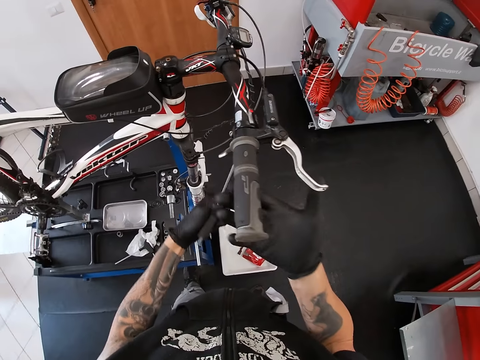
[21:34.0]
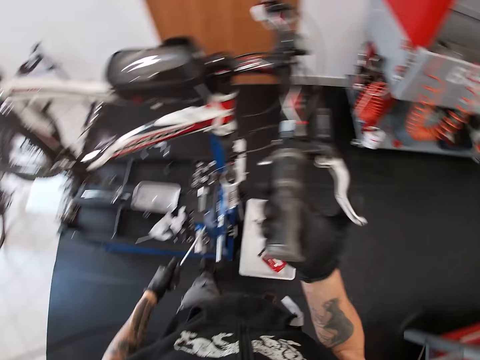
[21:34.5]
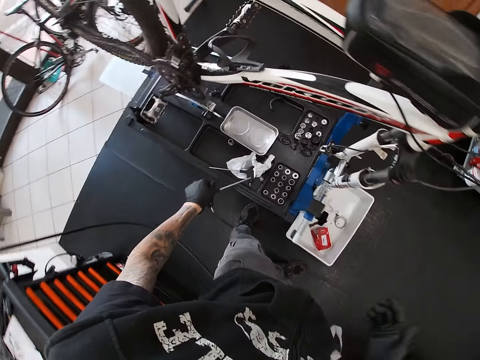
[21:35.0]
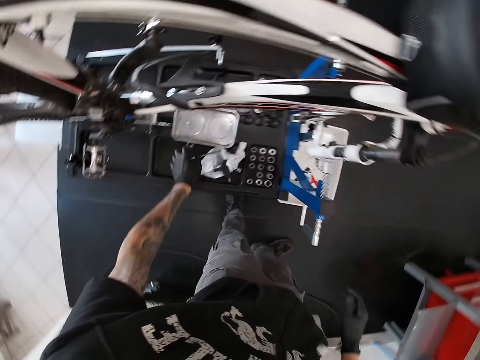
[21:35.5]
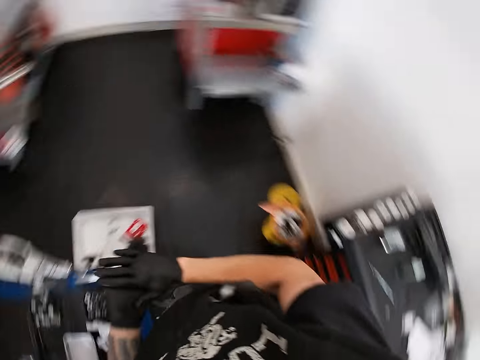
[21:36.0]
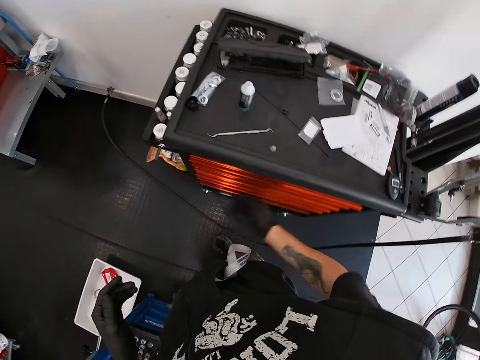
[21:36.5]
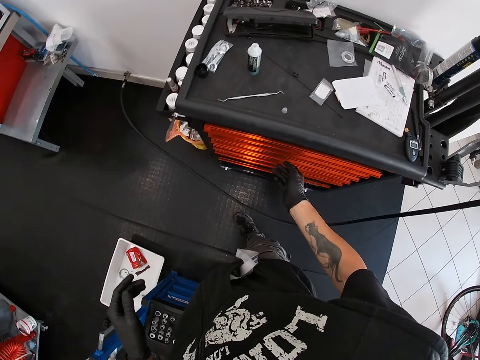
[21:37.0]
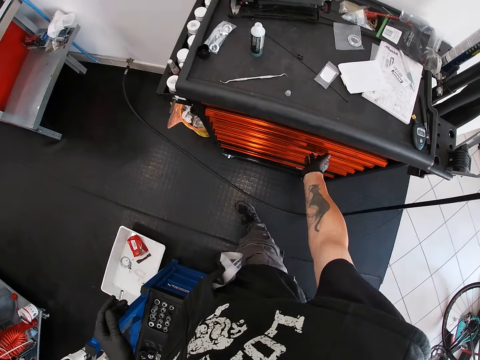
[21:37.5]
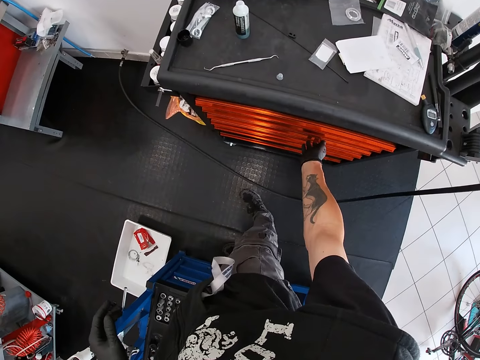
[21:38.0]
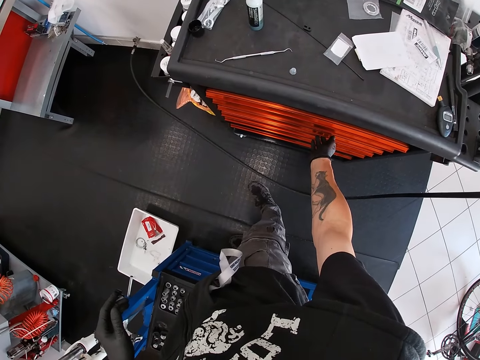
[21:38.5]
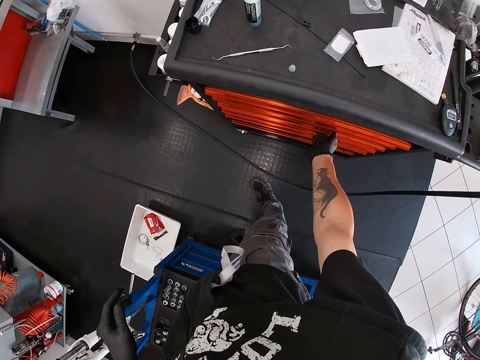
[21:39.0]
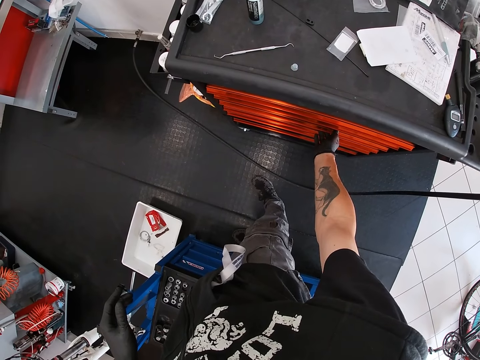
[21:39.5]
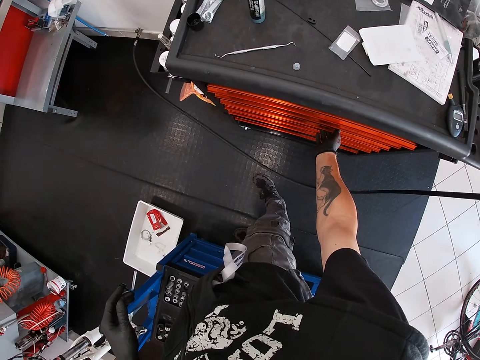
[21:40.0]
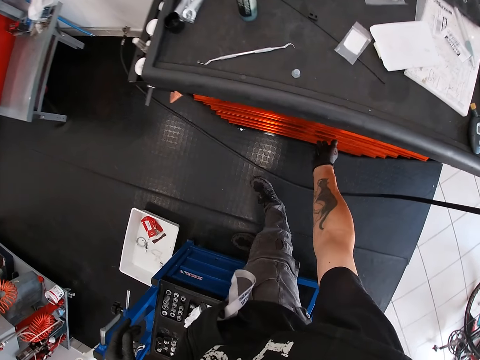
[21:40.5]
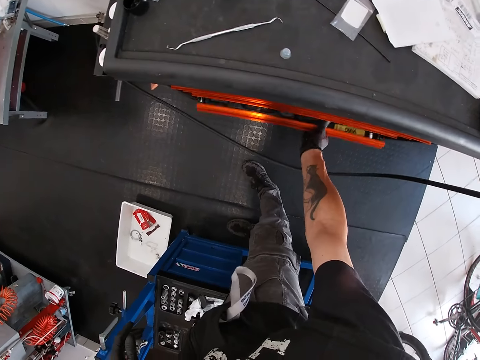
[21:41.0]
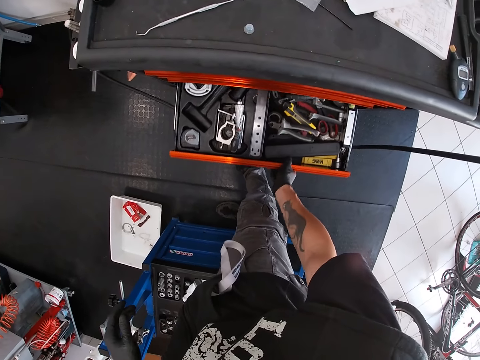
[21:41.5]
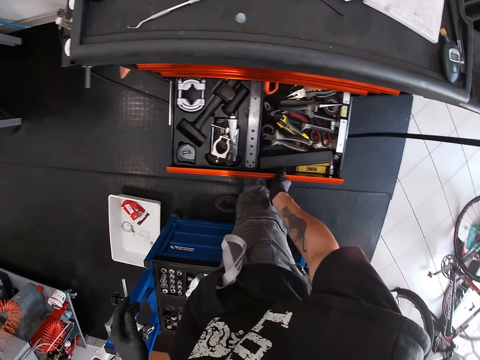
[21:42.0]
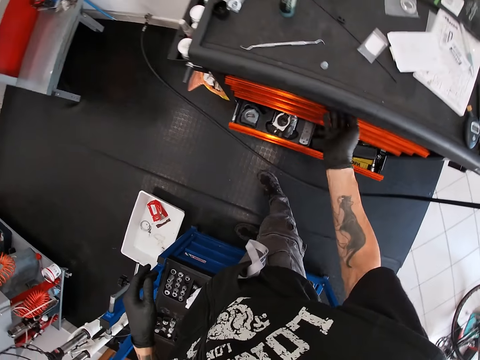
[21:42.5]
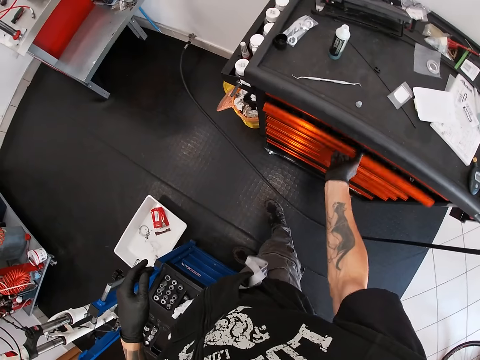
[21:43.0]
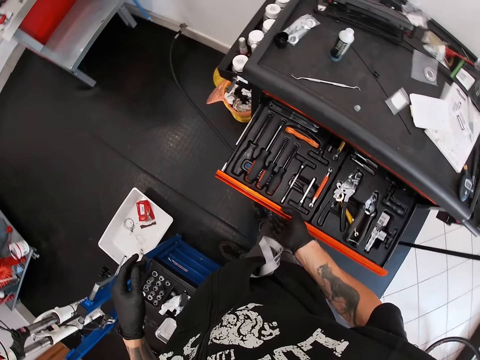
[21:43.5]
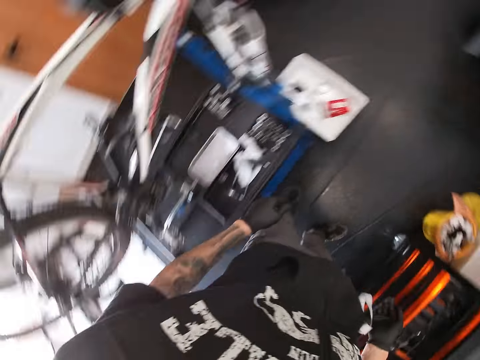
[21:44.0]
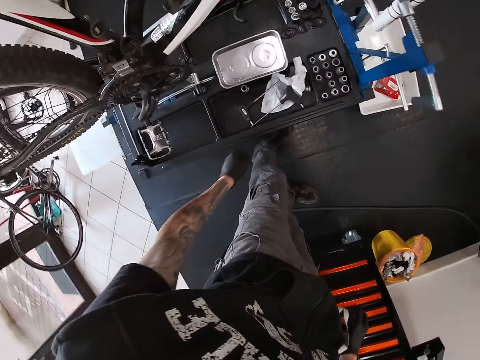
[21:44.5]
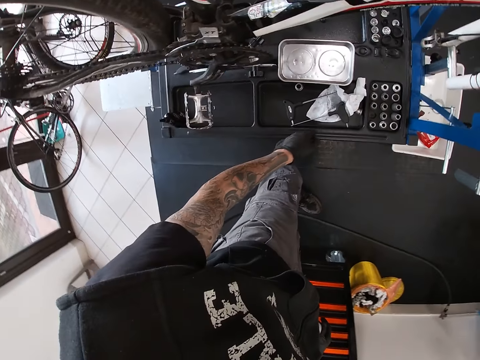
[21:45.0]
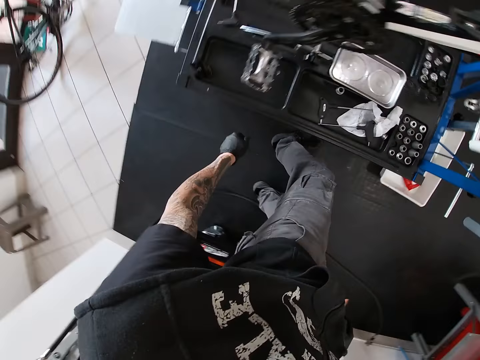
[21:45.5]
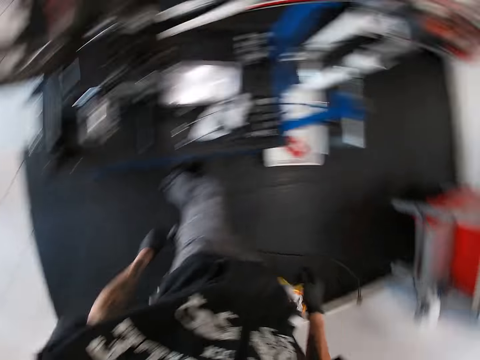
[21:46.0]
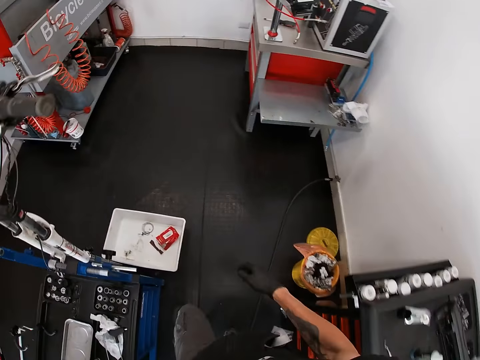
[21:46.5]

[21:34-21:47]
The camera wearer squeezes the right brake lever on the bicycle with his right hand. He drops the allen key in the tool holder of the bicycle repair stand with his left hand. He rubs his hands together. He opens a drawer in the orange tool bench with his right hand. He closes the drawer in the orange tool bench with his right hand. He opens the drawer in the orange tool bench with his right hand. He closes the drawer in the orange tool bench with his right hand.

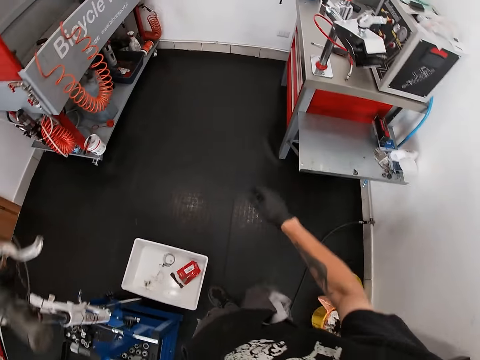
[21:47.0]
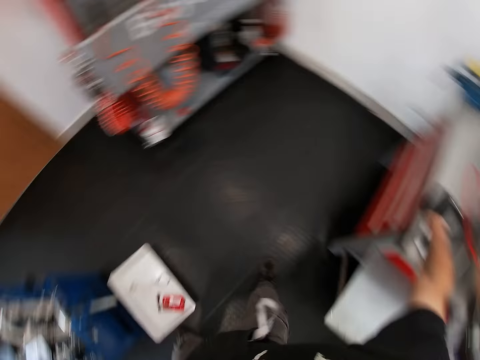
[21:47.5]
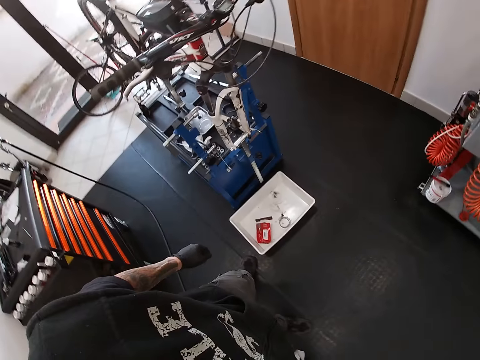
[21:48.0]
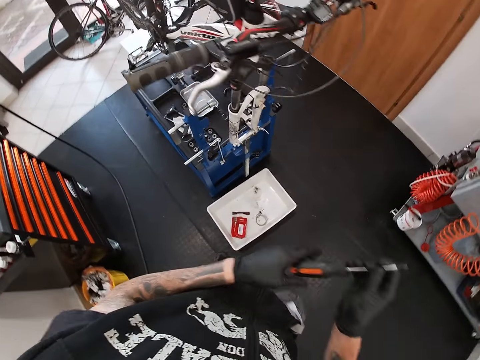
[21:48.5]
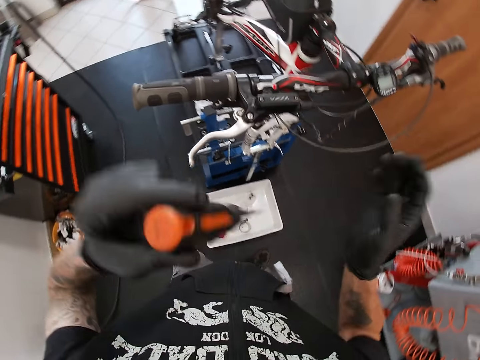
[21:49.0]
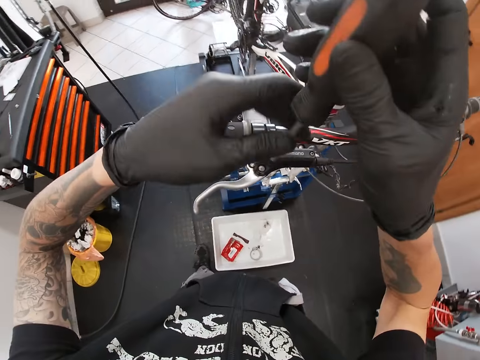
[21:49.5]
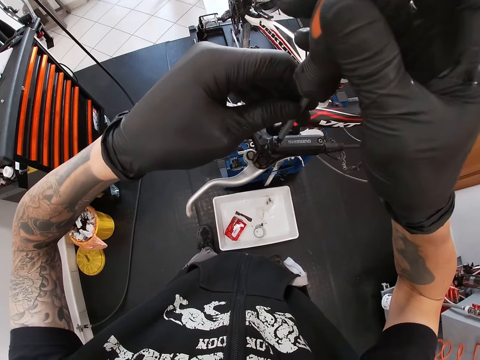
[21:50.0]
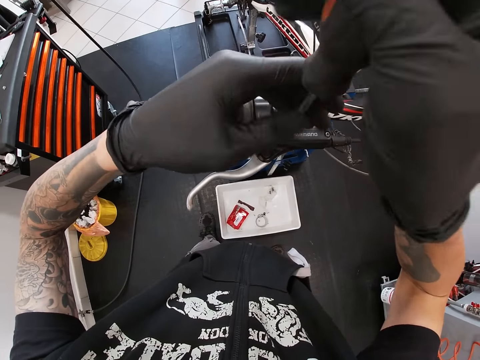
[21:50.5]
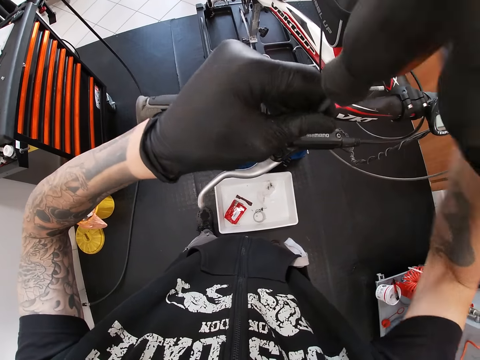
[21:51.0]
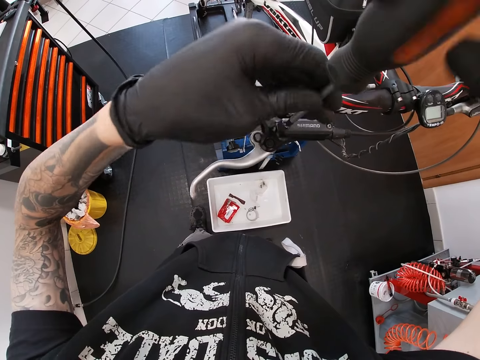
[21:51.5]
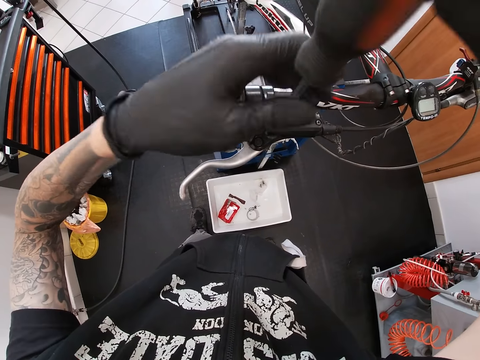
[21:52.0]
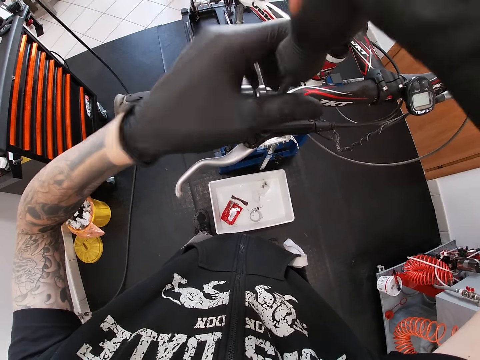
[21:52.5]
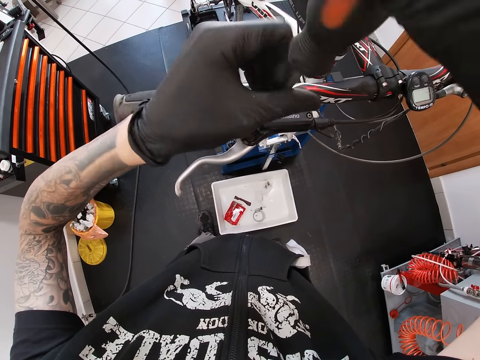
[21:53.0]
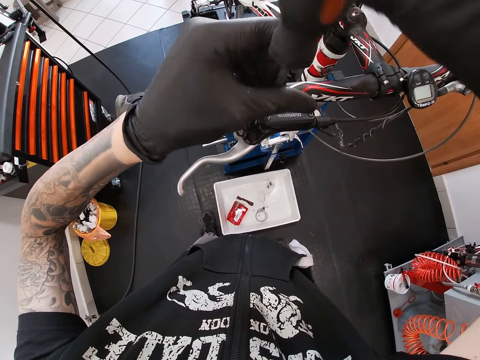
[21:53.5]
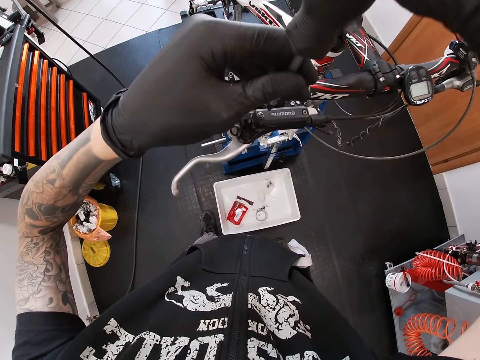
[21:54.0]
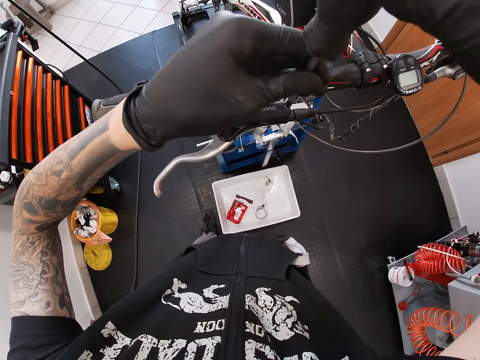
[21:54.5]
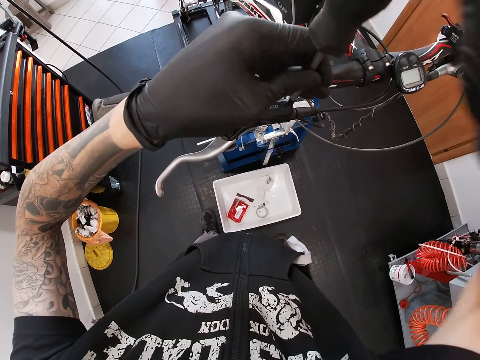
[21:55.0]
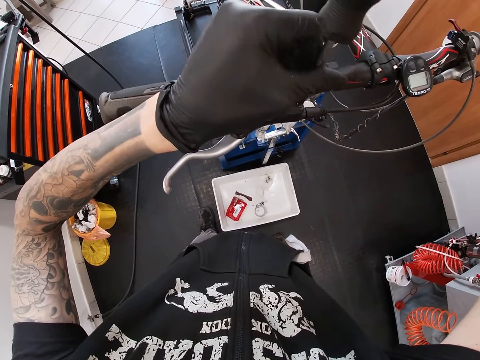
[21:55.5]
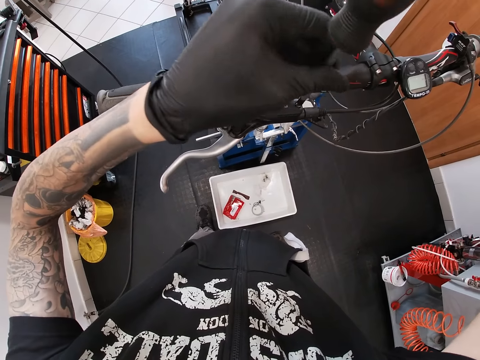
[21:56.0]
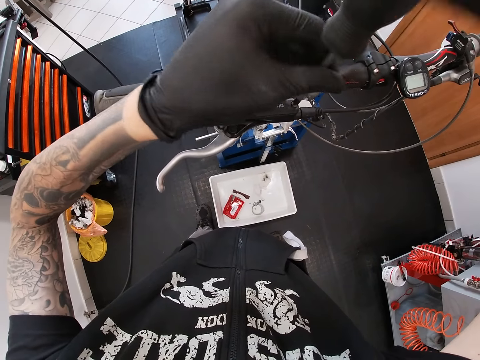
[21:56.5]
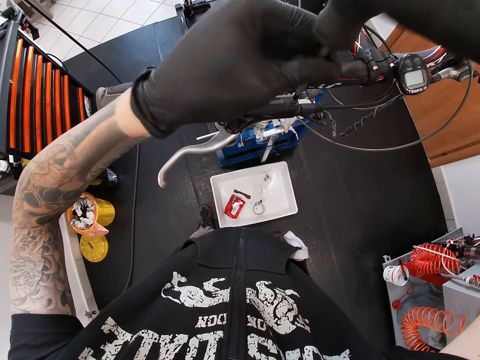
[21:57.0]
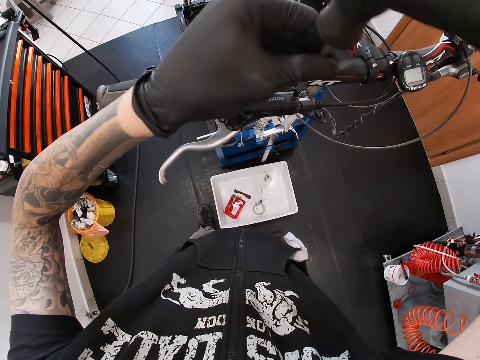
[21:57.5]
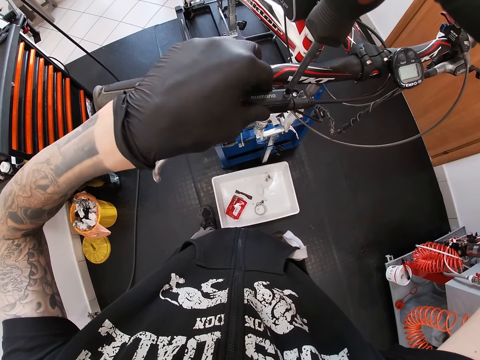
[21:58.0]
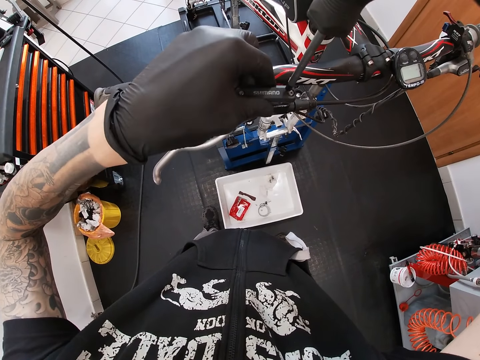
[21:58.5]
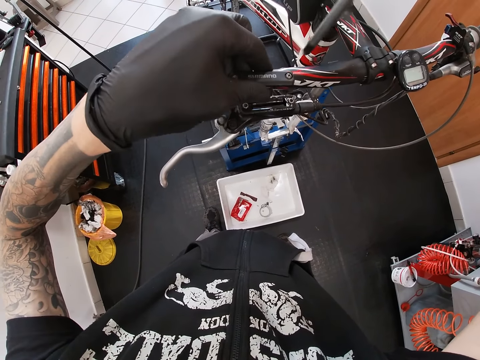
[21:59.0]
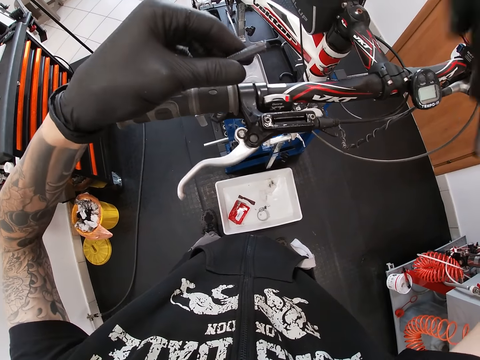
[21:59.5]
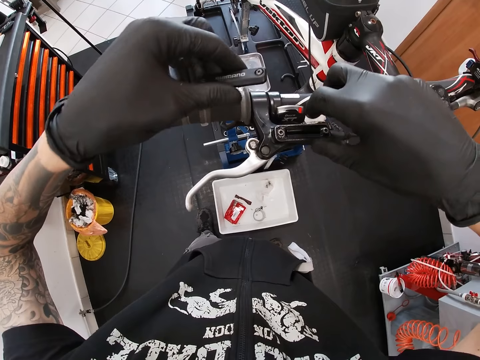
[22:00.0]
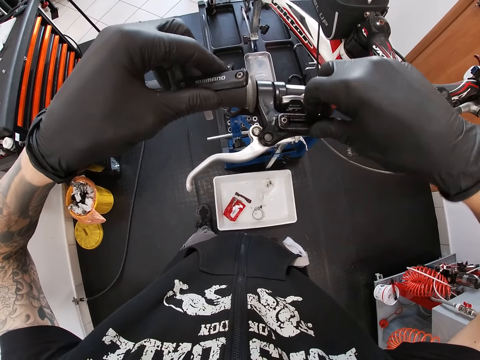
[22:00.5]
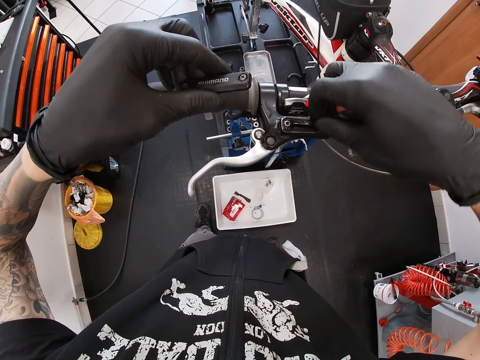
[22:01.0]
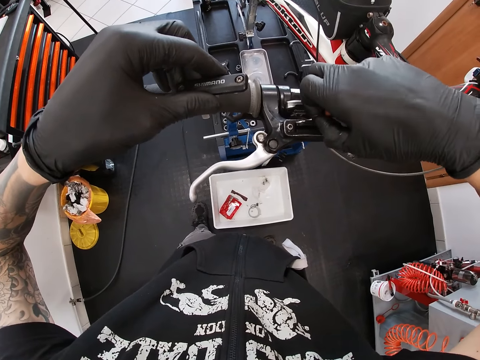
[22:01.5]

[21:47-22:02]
The camera wearer walks. He picks up a screwdriver from the red tool bench with his right hand. He passes the screwdriver from his right hand to his left hand. He touches the screwdriver. He unscrews the bicycle's right brake lever with the screwdriver in both hands. He removes the bicycle's right brake lever cover with his left hand.
